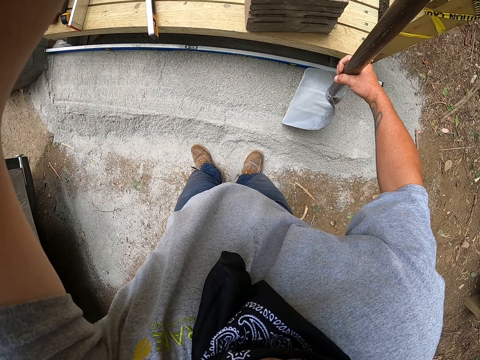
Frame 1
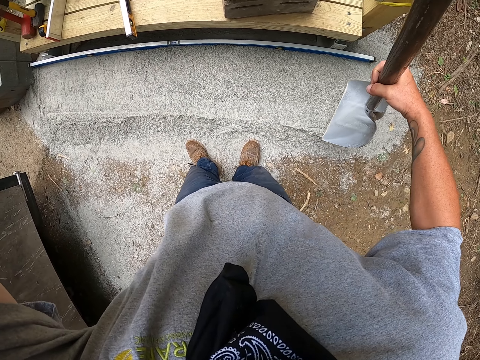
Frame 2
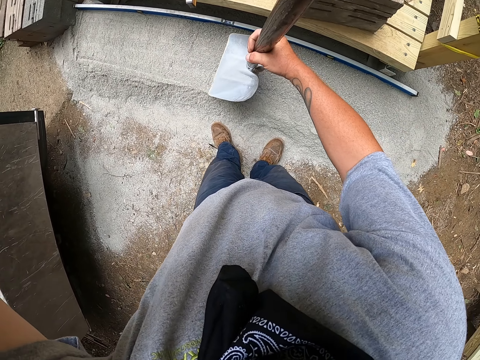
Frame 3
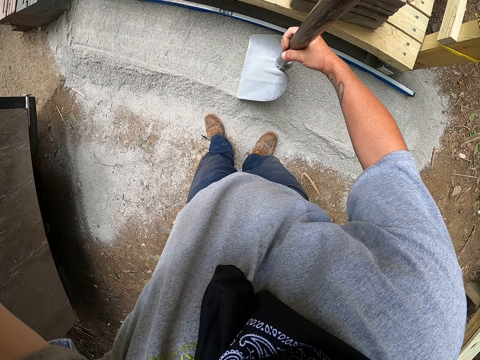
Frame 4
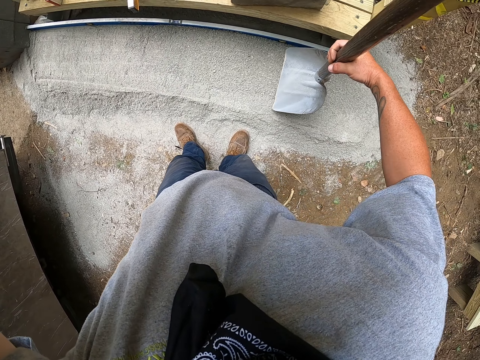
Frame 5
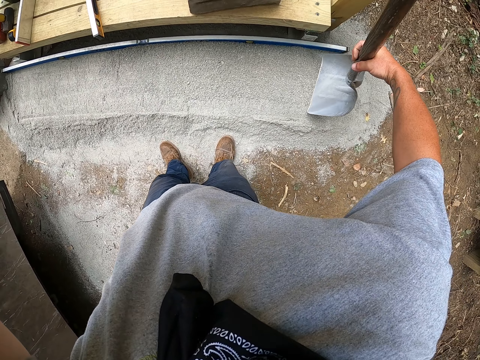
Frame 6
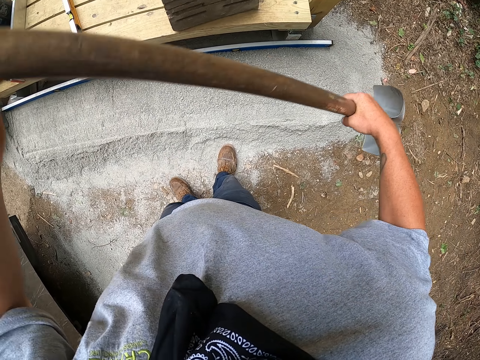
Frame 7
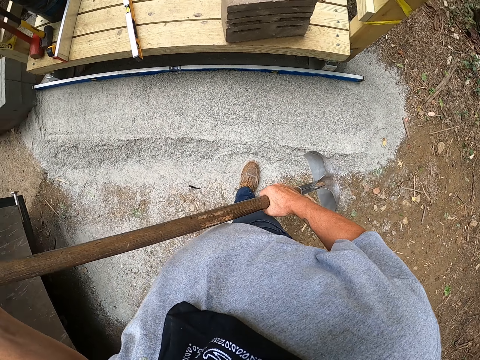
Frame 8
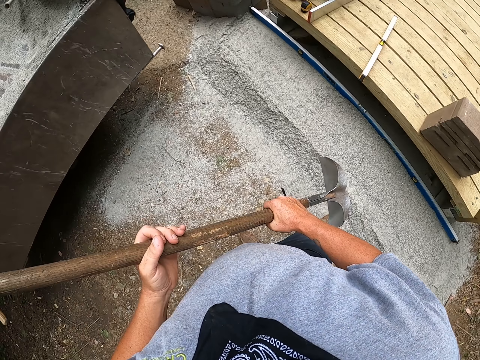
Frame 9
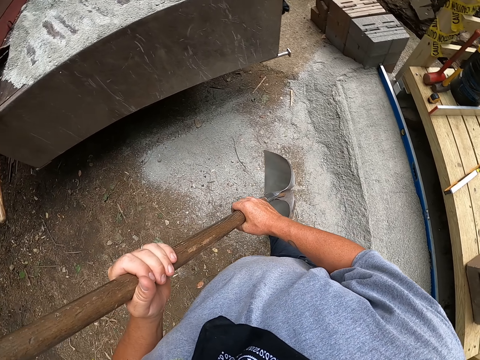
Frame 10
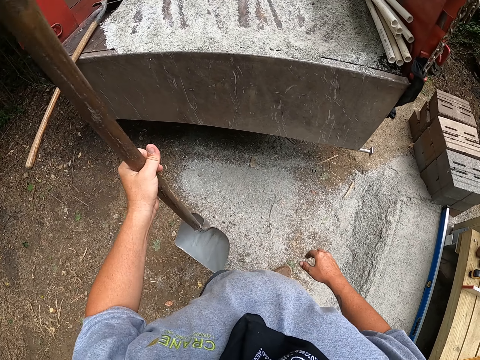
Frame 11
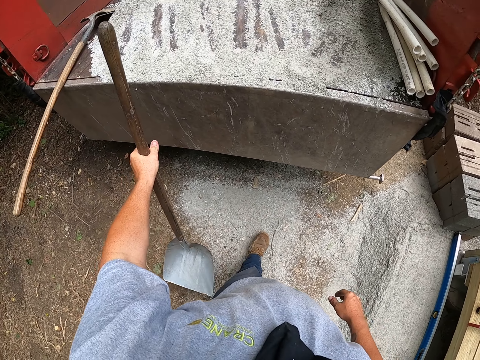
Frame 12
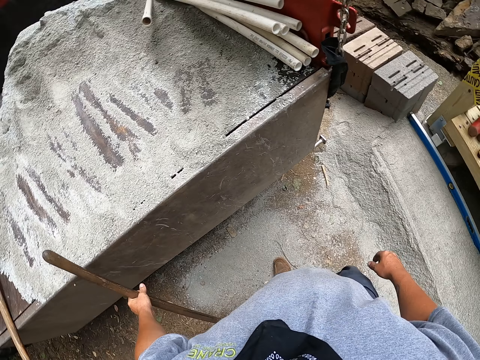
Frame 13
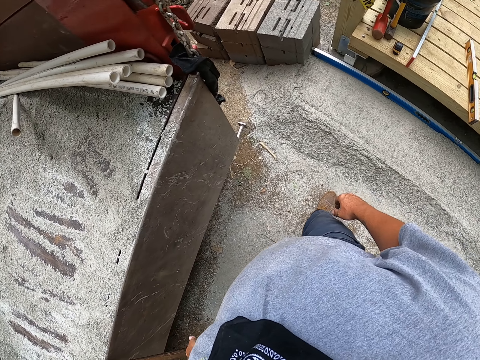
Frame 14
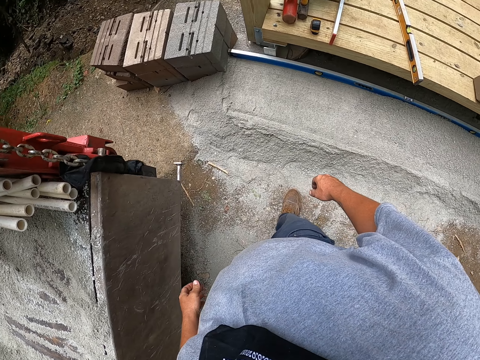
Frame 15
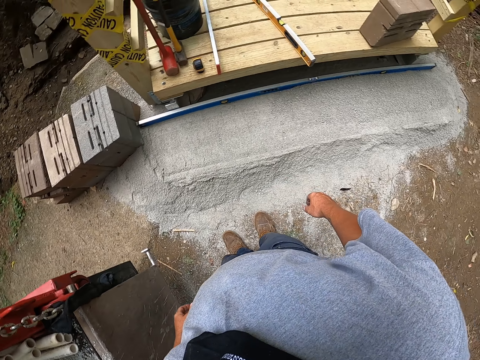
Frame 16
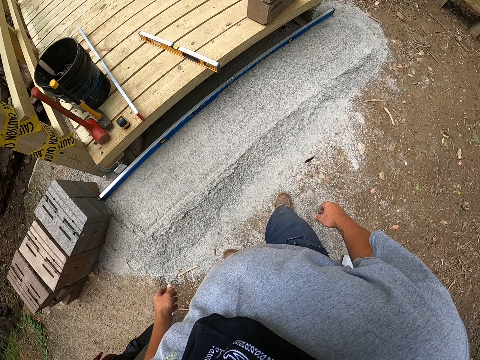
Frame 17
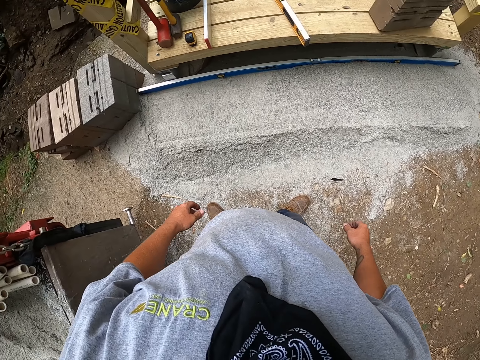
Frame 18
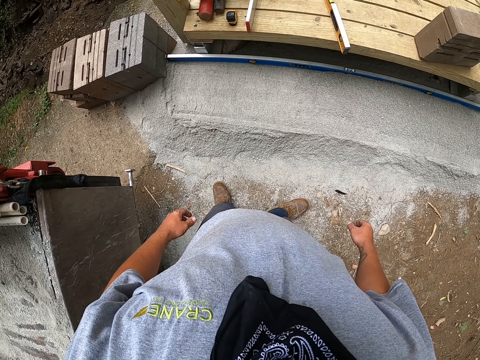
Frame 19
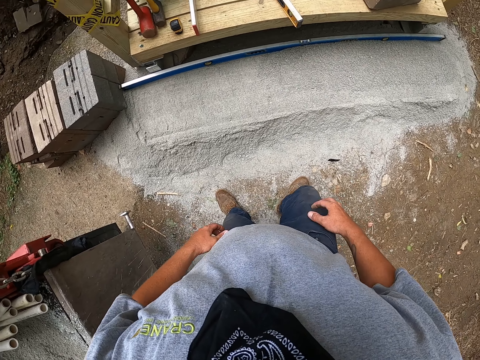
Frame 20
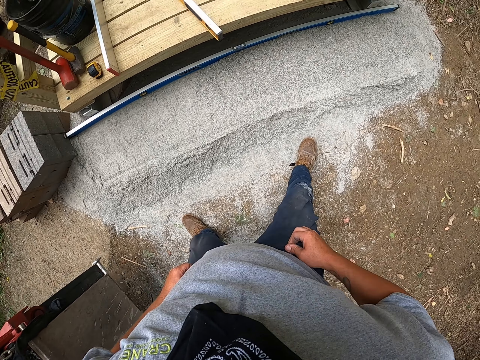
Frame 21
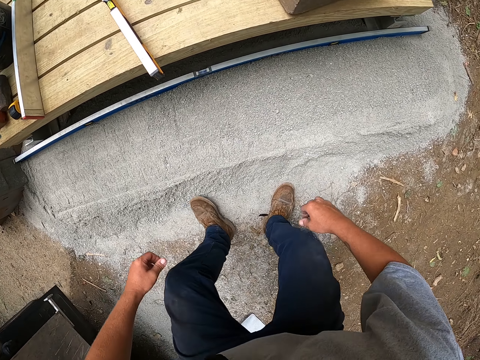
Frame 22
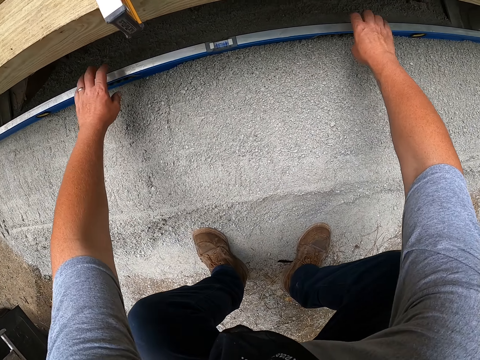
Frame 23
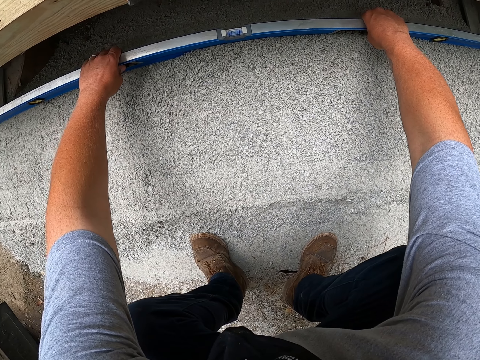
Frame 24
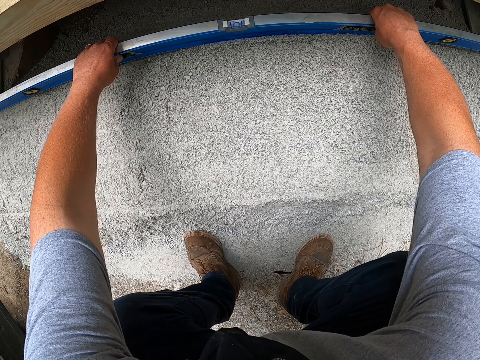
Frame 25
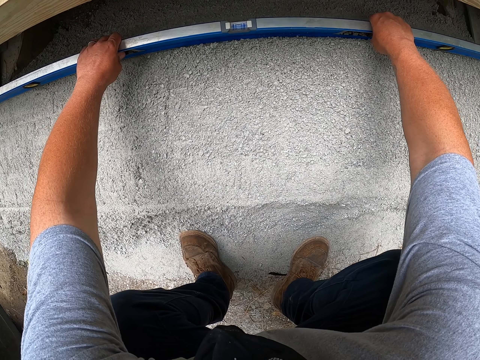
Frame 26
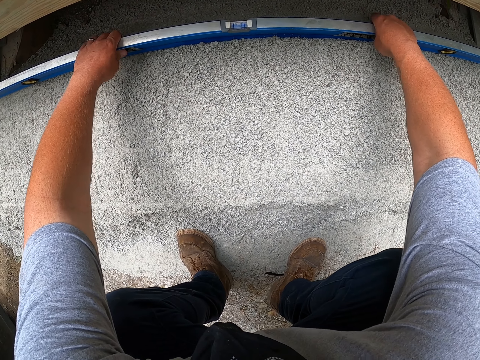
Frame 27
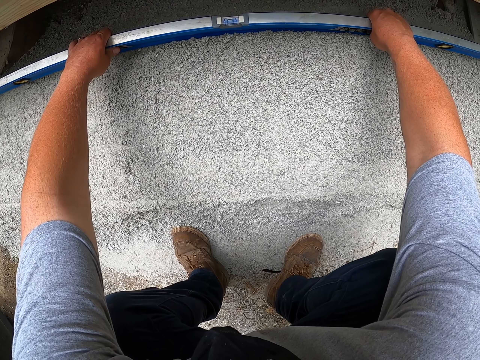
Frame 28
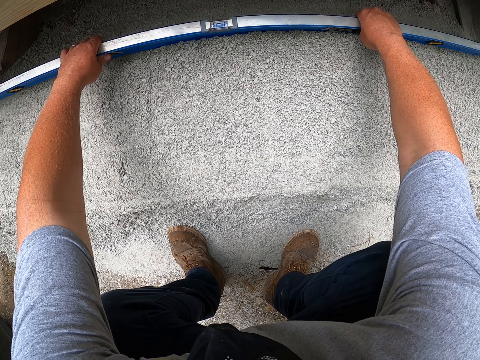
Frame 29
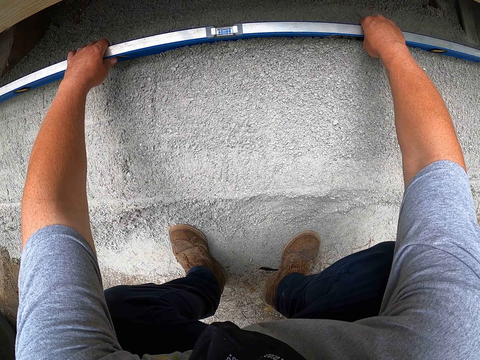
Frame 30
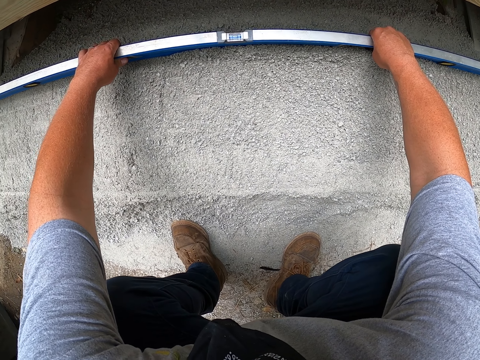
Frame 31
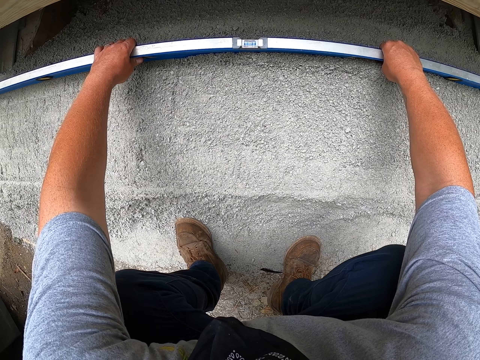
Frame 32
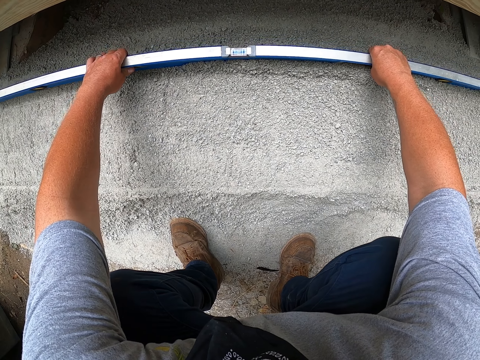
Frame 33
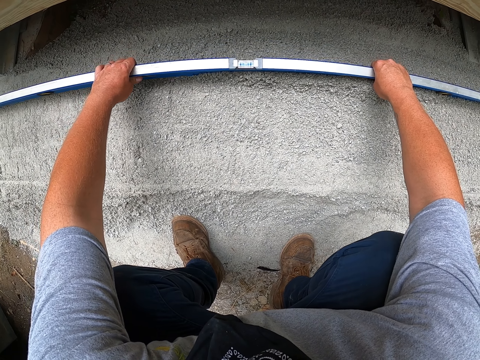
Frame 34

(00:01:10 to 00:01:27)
The camera wearer puts a spade against a truck. They walk around the construction area. They bend. They level the concrete with the liquid measurement ruler. They pull the cement.

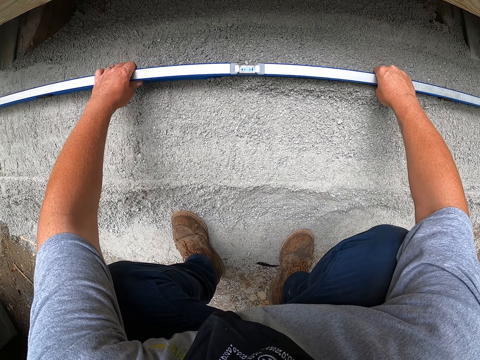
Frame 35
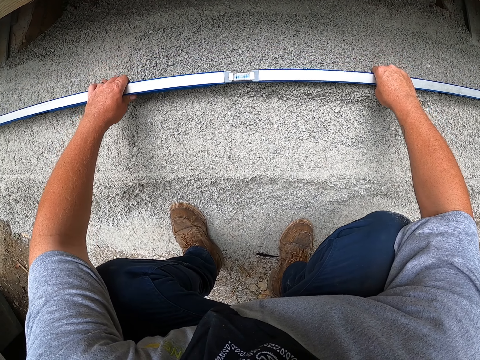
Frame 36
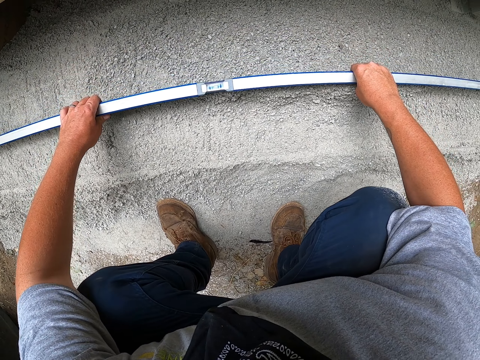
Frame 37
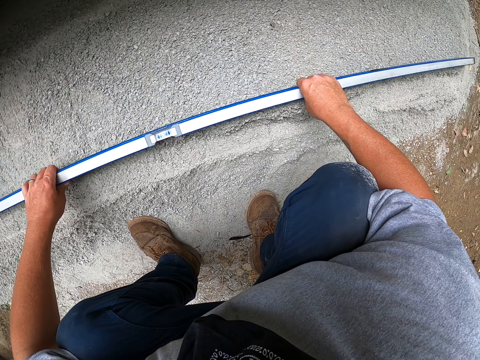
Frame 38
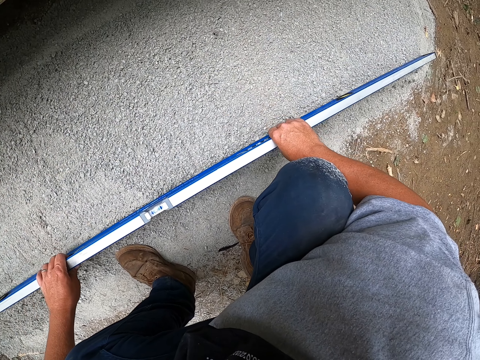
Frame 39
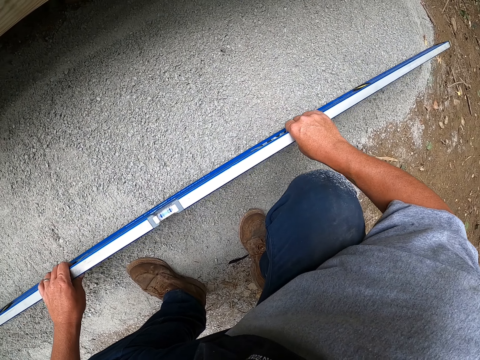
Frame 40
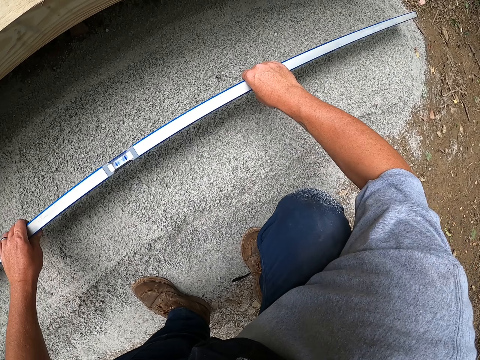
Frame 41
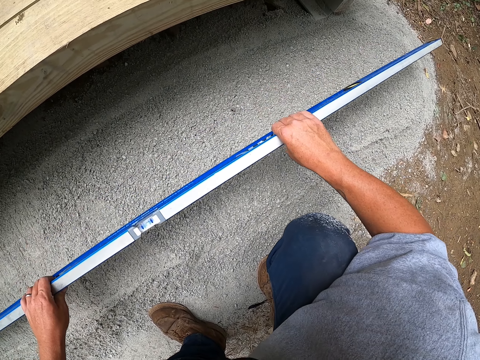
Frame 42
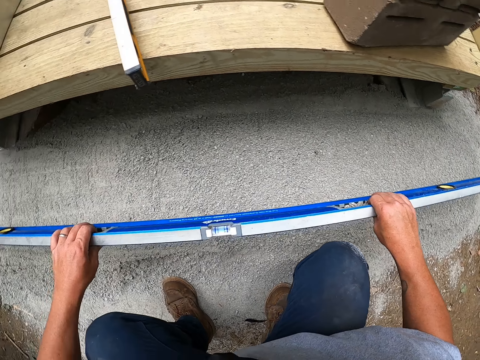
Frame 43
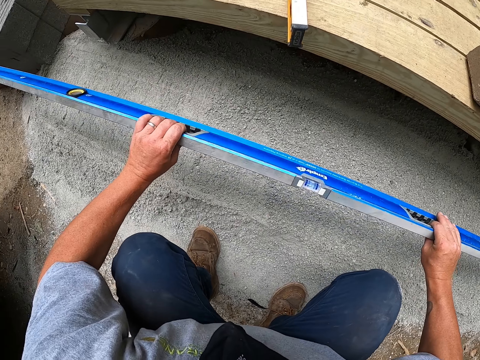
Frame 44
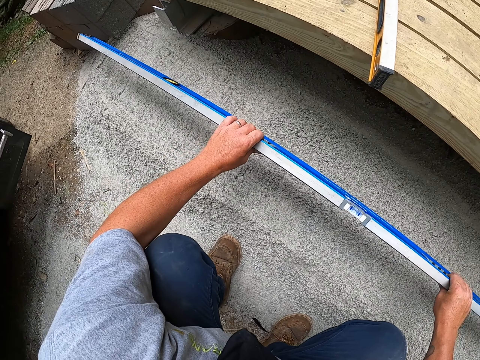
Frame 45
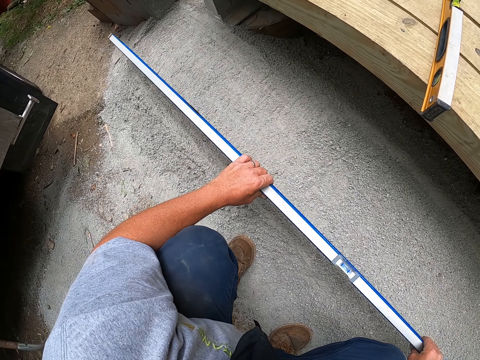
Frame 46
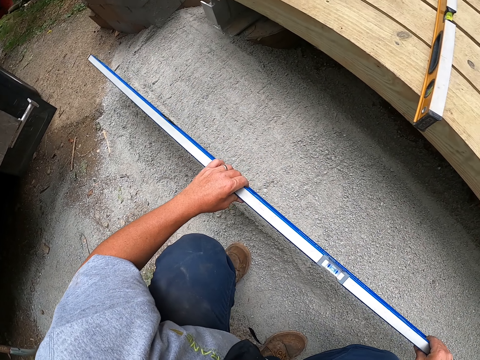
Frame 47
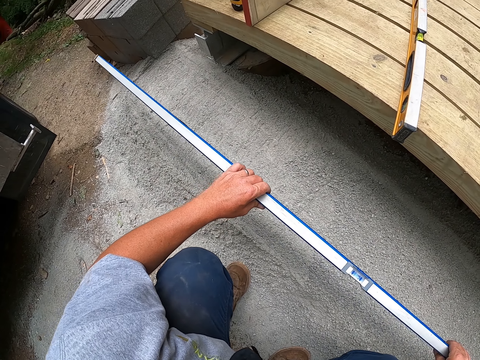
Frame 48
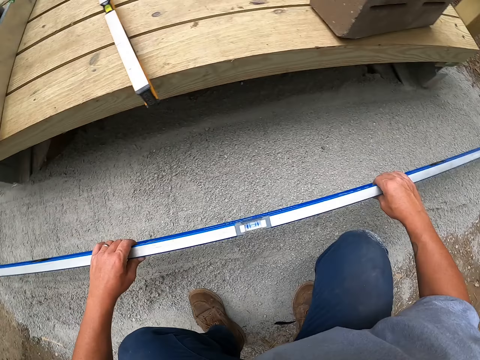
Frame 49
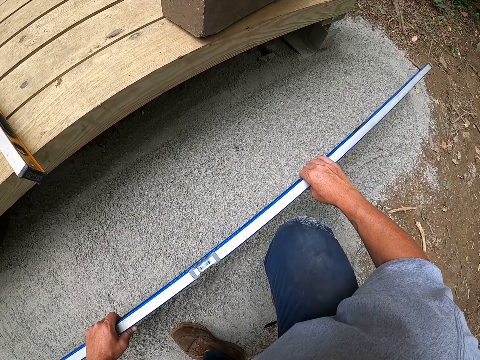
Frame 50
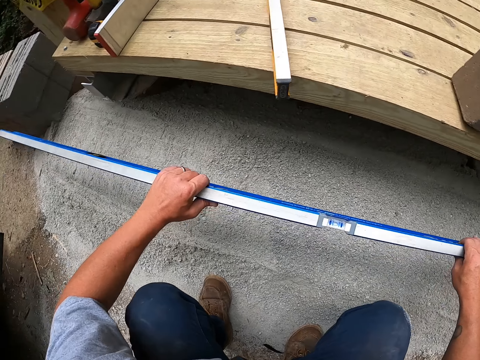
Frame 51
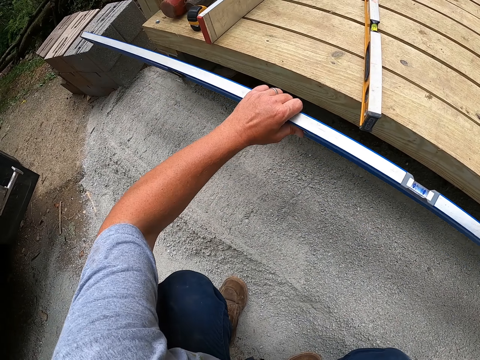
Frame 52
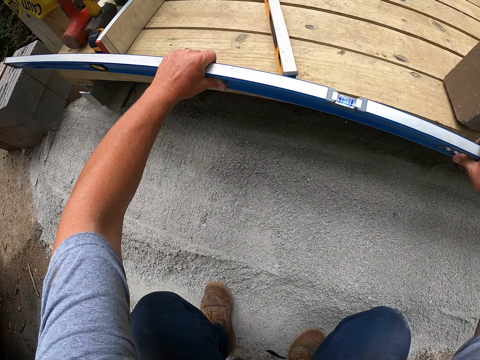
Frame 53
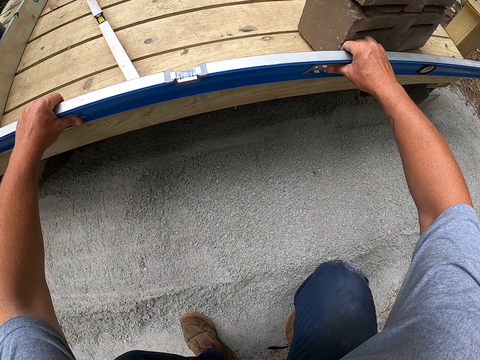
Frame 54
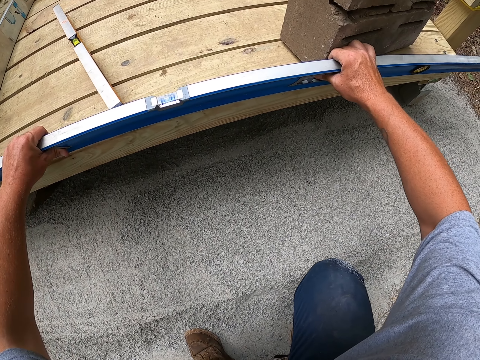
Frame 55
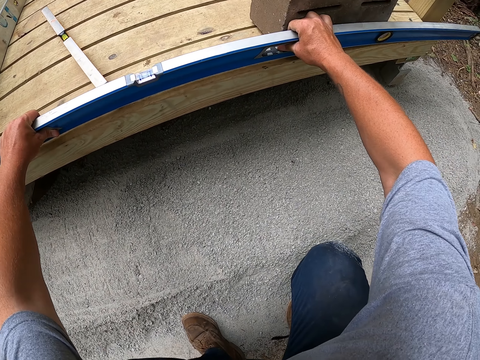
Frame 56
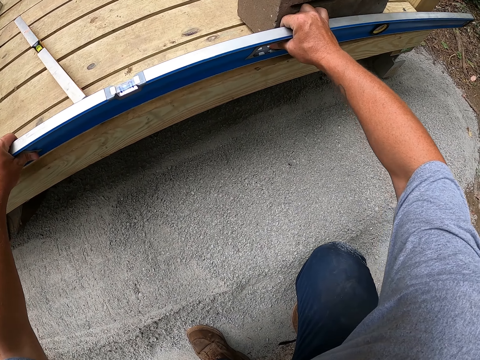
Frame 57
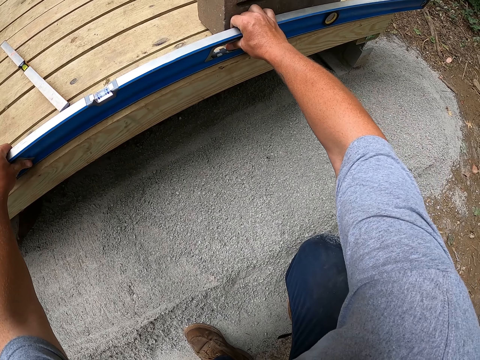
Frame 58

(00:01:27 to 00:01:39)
The camera wearer puts the liquid measurement ruler on the wooden structure.
